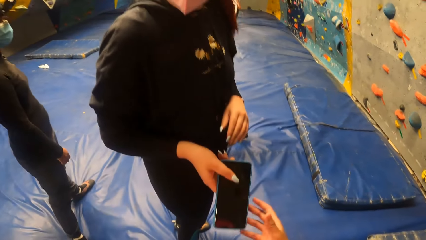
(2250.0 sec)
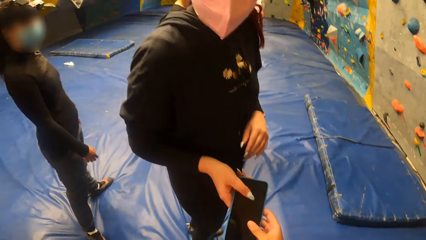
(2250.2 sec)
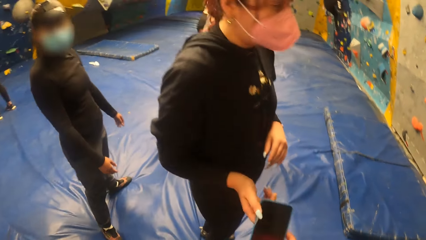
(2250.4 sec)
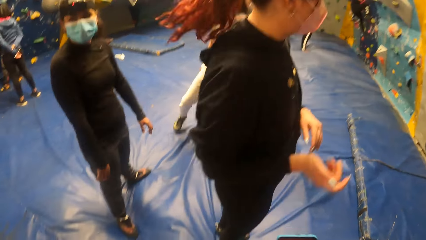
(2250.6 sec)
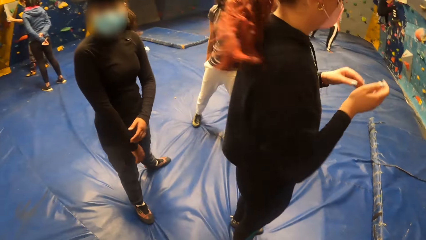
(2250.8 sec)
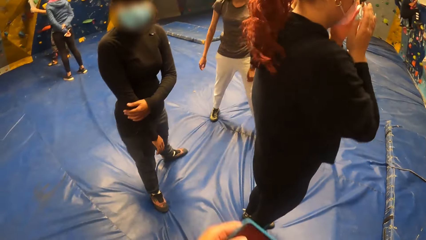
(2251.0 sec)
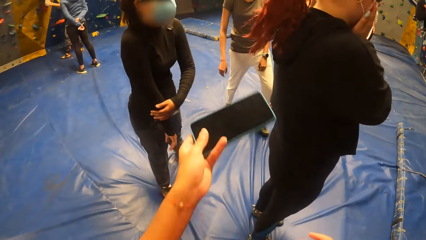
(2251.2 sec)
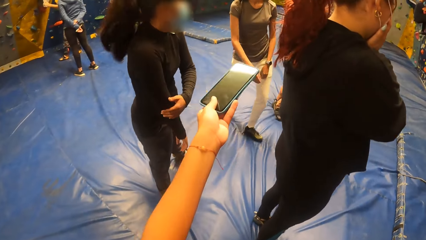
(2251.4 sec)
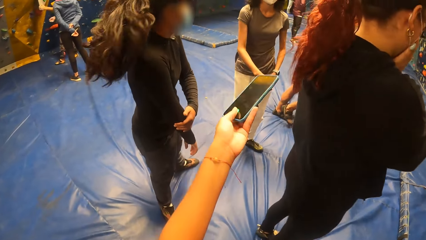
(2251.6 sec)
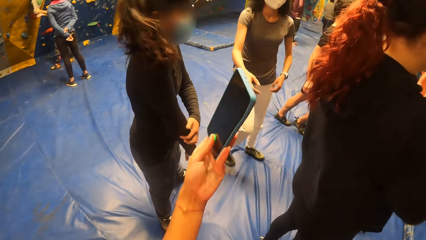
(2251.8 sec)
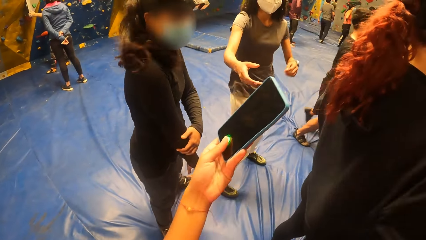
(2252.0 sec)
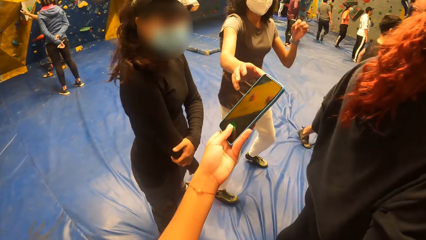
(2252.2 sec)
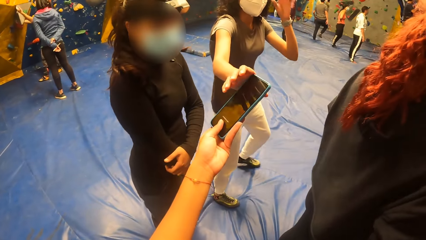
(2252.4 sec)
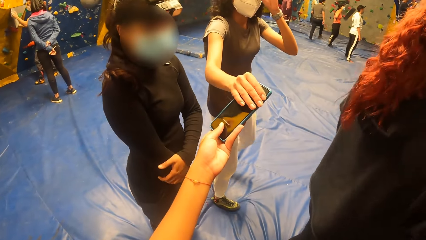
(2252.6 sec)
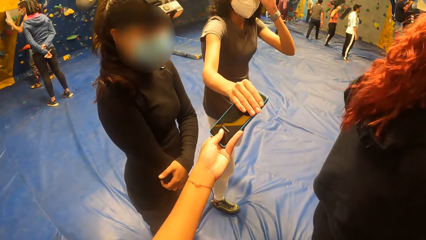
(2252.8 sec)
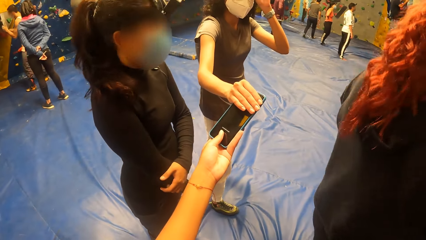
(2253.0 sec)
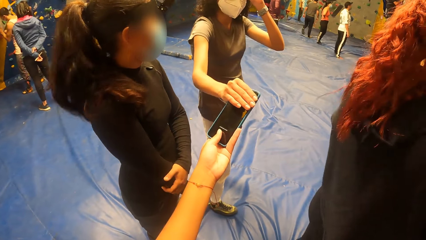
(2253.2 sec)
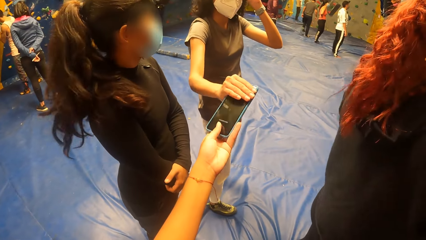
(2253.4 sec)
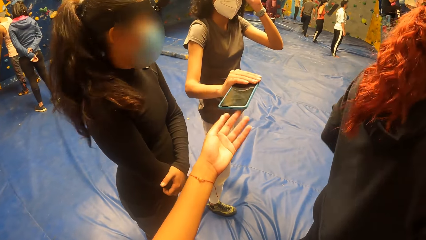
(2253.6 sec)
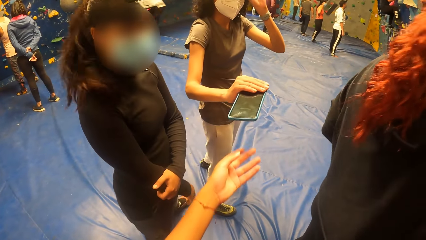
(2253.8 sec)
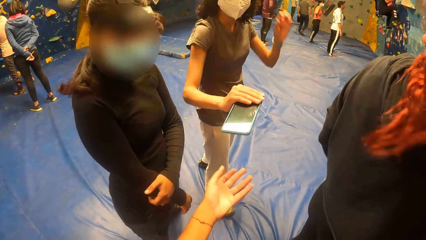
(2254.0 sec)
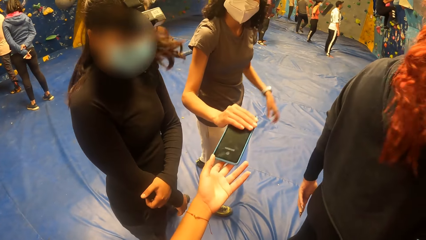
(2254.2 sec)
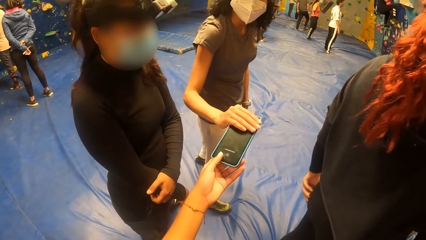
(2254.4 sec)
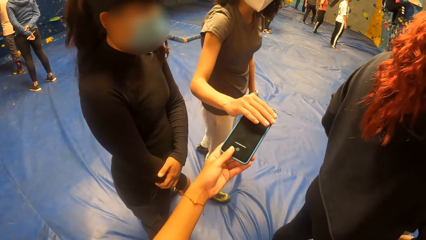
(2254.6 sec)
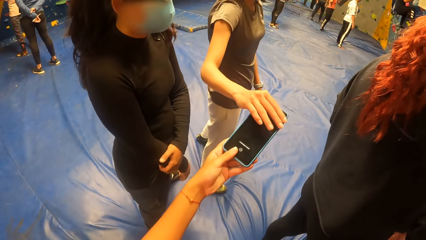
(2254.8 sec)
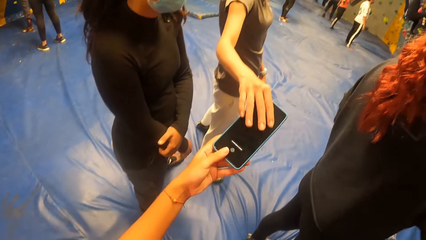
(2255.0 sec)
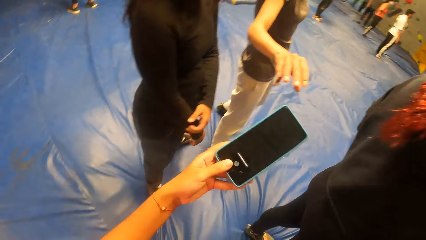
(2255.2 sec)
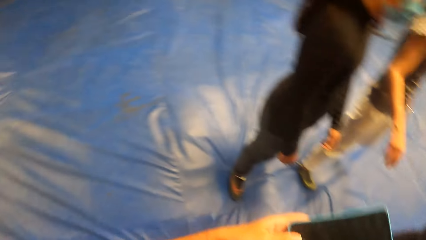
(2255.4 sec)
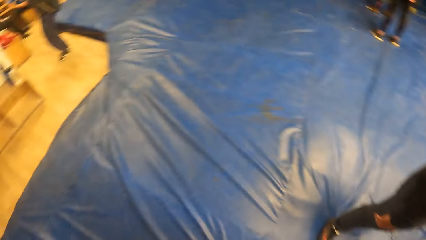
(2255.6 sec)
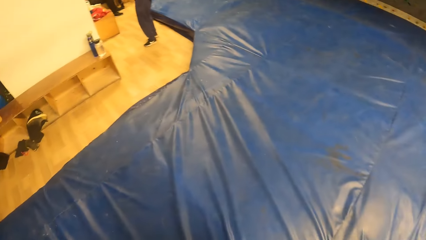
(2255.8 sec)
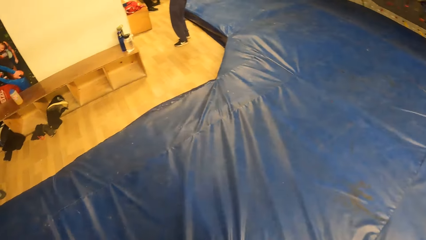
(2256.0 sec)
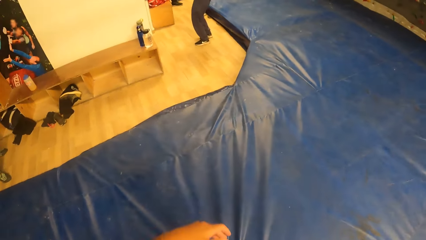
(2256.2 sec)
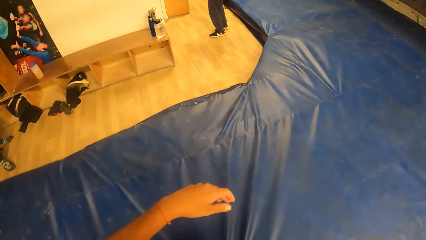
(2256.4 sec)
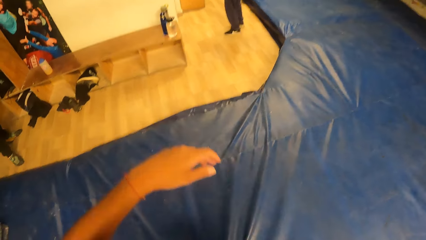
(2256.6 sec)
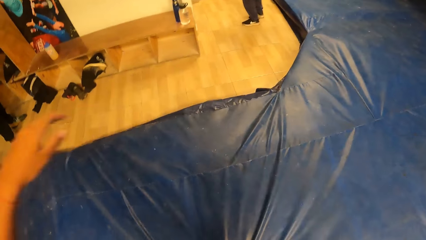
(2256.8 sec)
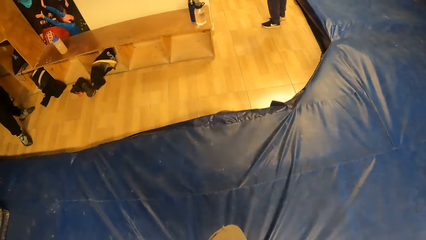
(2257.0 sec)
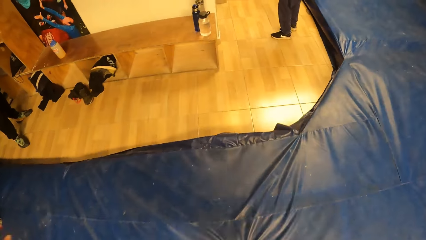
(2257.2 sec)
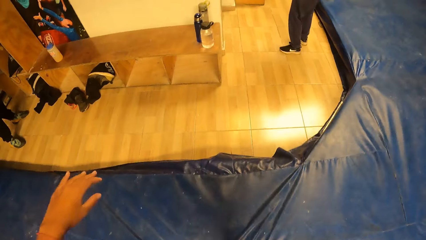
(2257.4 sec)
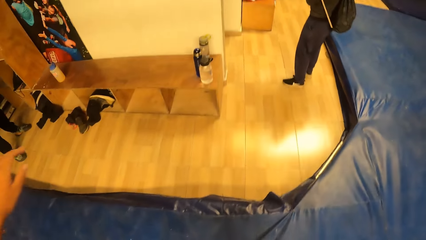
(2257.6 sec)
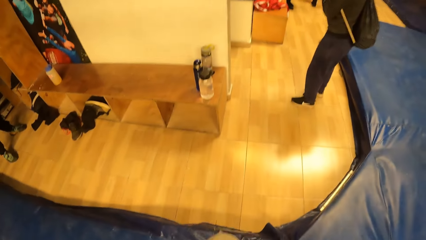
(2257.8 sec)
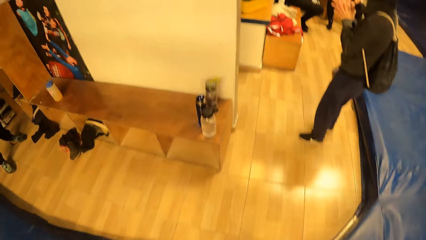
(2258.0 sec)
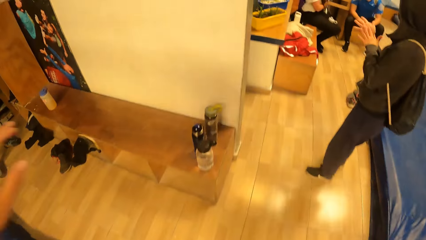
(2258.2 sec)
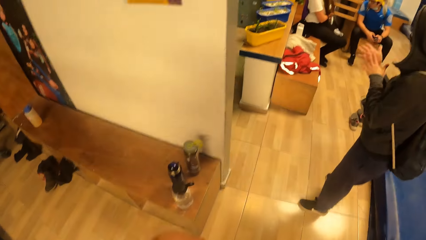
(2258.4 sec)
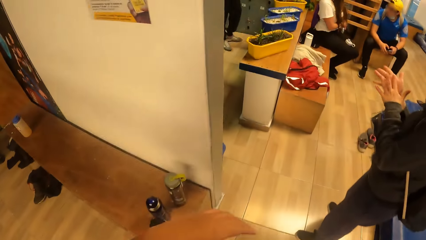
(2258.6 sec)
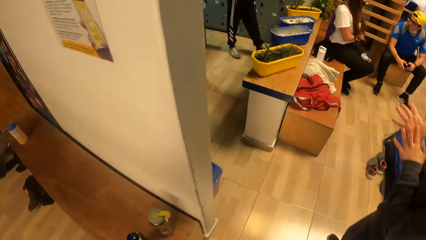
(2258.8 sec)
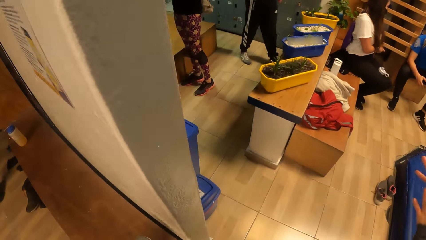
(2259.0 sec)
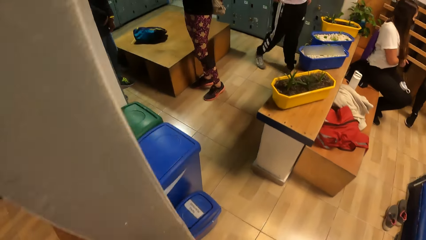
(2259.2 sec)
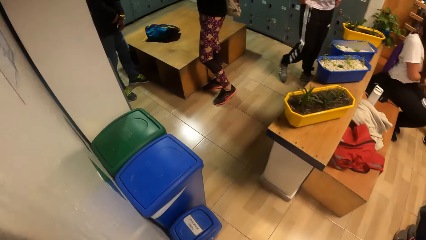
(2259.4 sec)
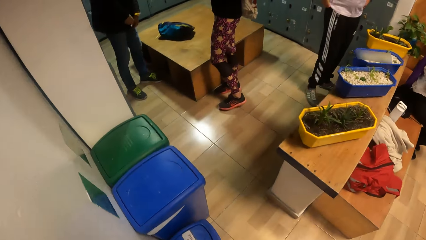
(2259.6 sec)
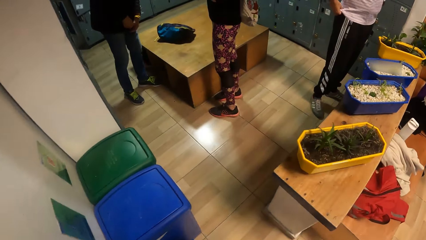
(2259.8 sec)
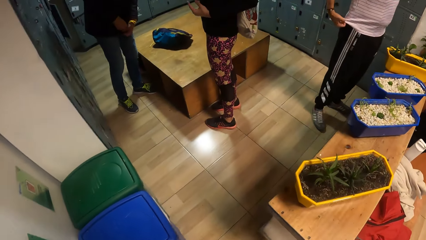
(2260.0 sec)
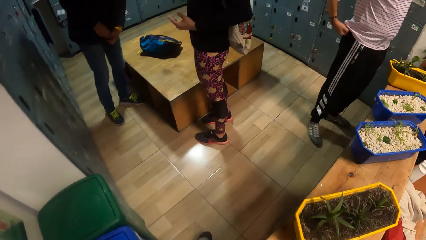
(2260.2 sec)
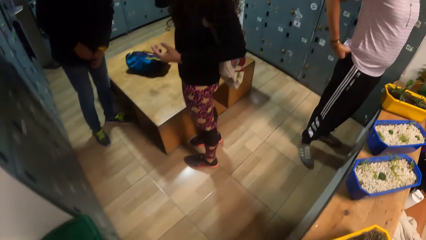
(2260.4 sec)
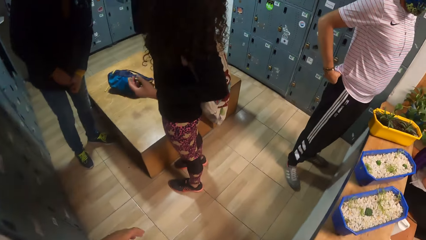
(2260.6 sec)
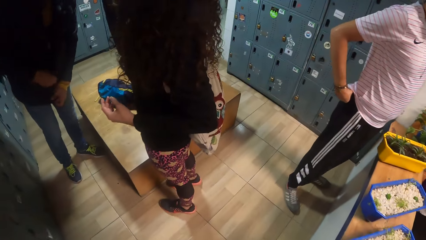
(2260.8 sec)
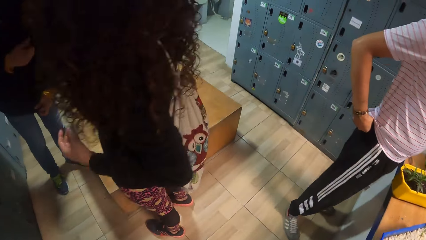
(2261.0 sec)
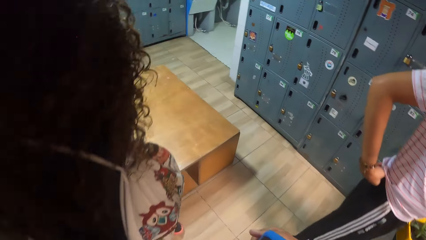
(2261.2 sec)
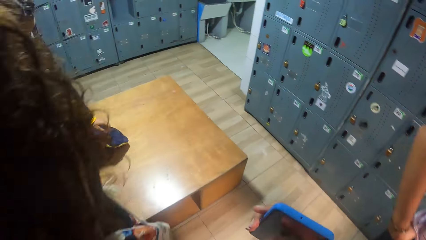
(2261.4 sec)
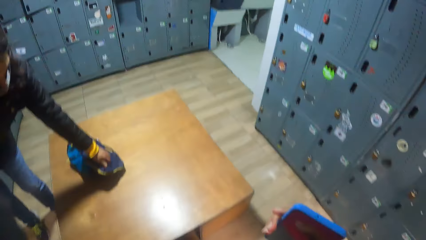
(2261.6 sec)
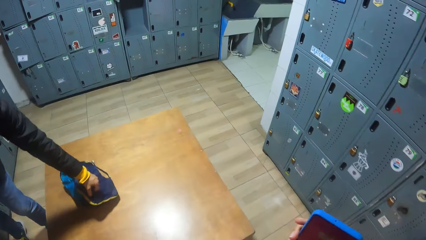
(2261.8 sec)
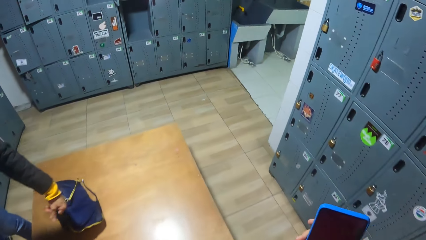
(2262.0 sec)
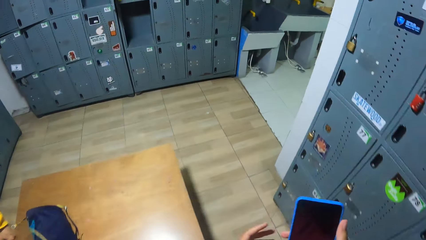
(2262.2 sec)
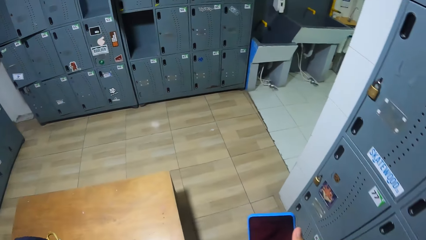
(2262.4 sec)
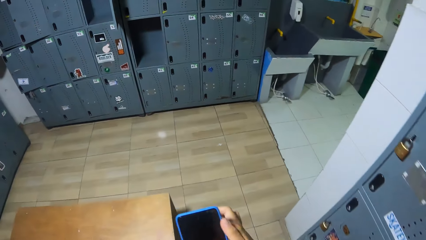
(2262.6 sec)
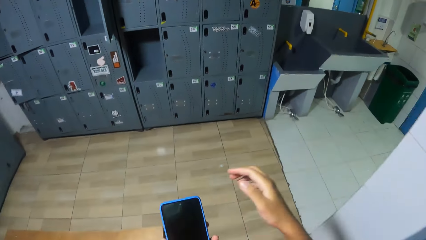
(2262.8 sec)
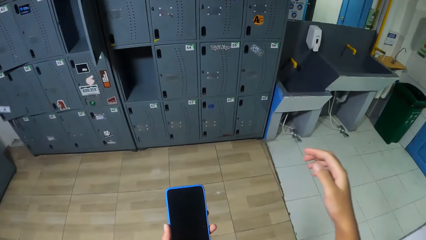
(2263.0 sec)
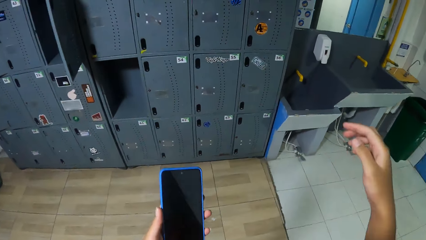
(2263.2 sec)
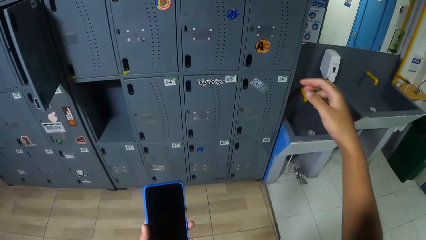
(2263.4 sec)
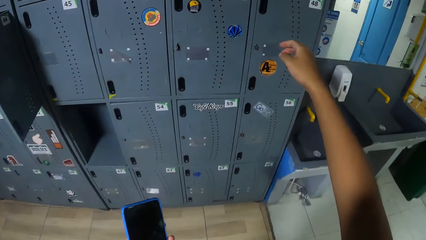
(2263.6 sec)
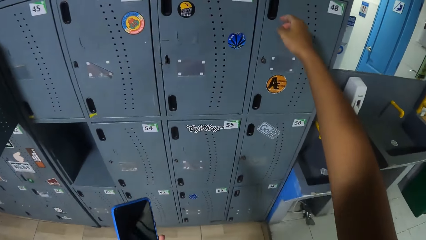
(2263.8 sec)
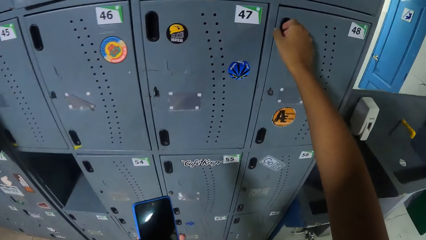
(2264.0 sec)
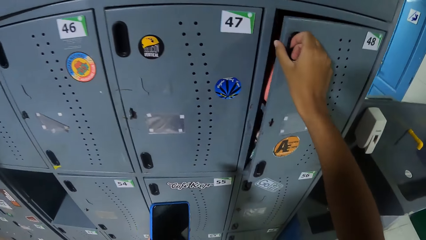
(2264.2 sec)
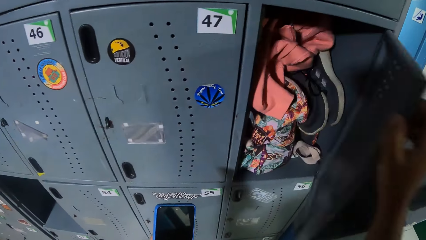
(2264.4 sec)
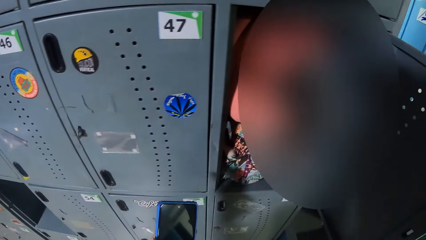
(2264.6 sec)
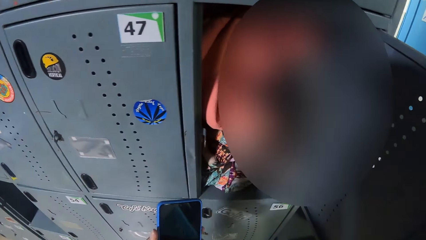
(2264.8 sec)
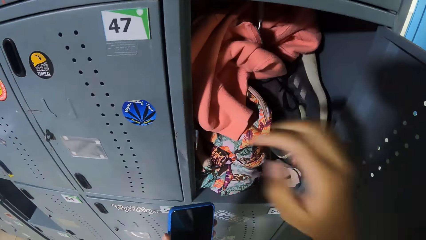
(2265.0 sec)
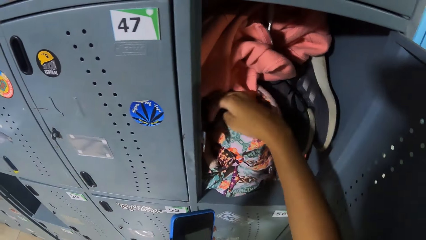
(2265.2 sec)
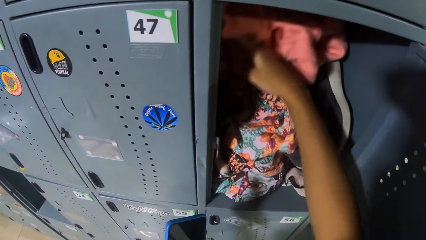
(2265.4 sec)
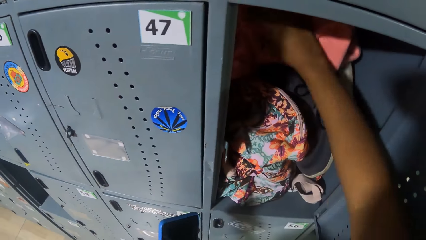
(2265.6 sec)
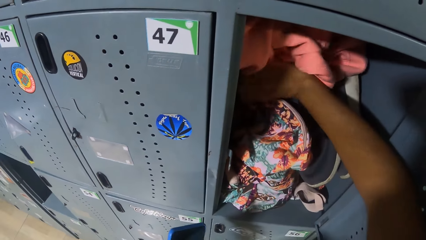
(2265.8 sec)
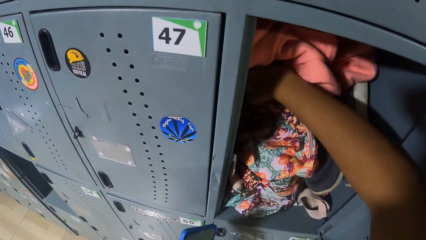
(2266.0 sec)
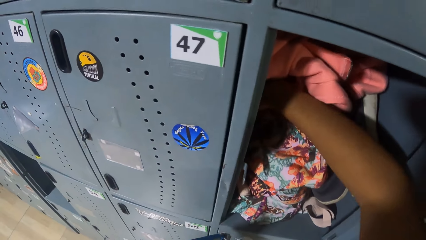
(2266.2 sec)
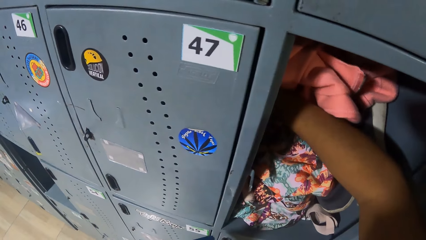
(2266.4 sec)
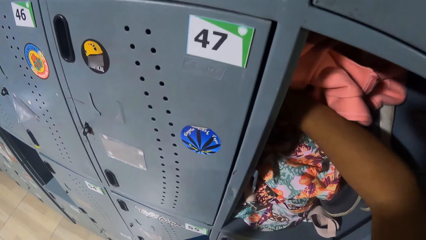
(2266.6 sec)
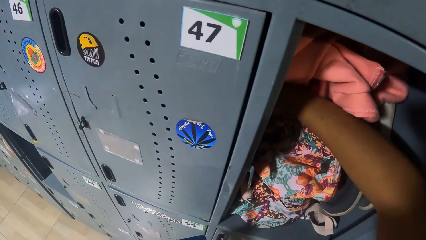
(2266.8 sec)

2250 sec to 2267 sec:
A woman gives the phone to the camera wearer. The camera wearer collects the mobile phone from the woman. She raises the phone. She hands the mobile phone to another woman with her left hand. She collects the mobile phone from the other woman with her left hand. She walks into a room. She holds the phone. She walks. She opens a locker with her right hand. She adjusts clothes in the locker with her right hand.
